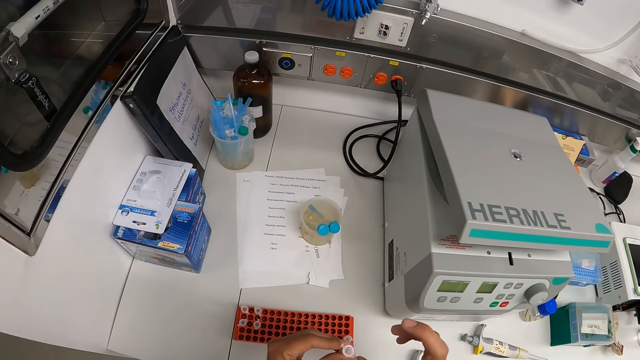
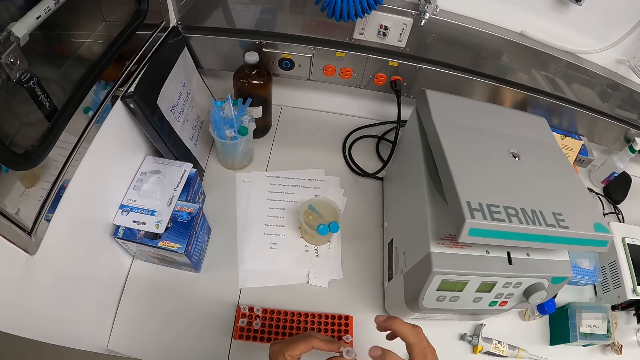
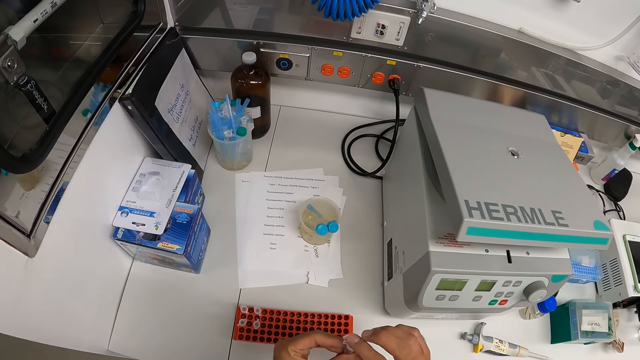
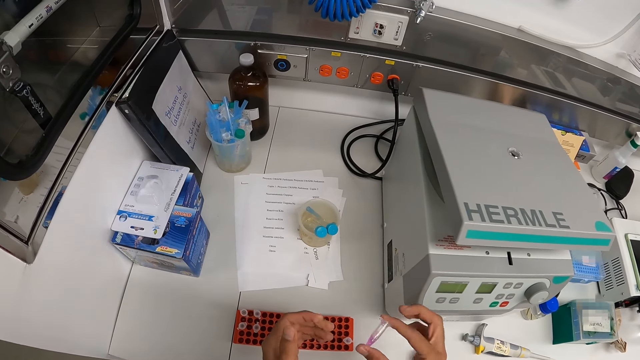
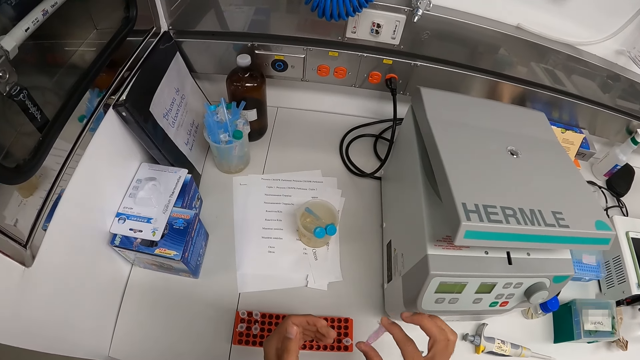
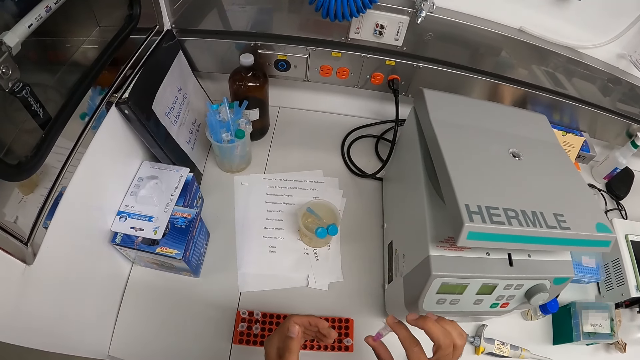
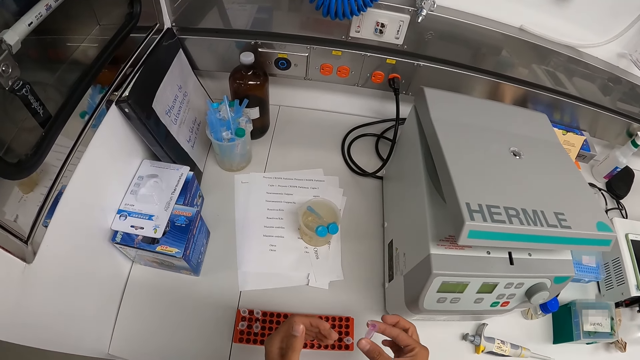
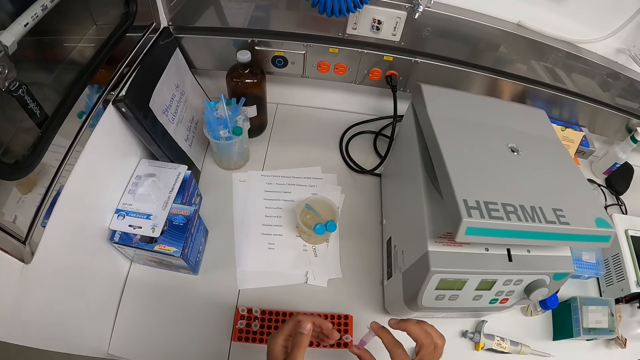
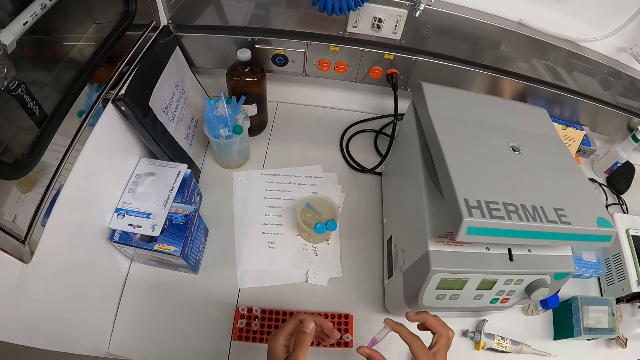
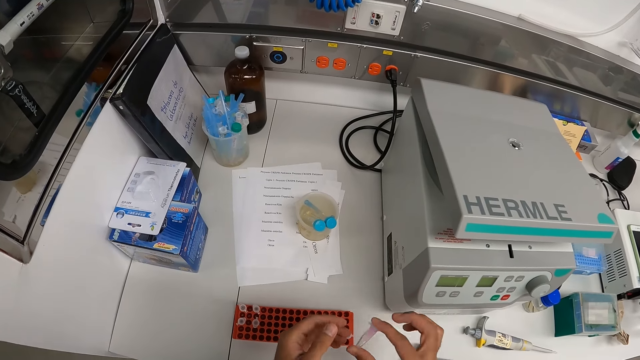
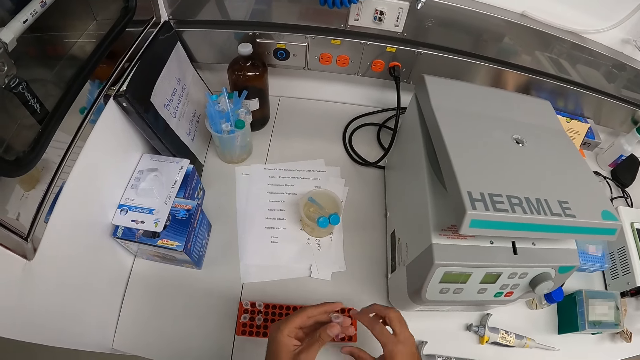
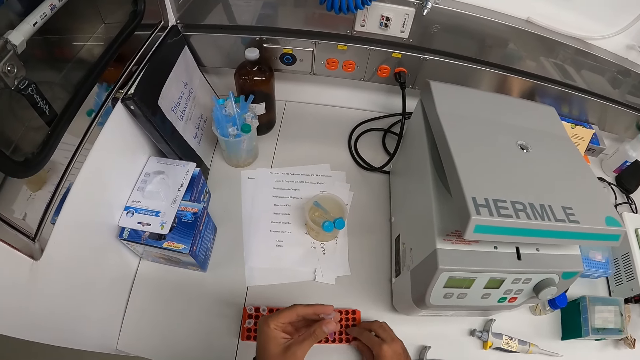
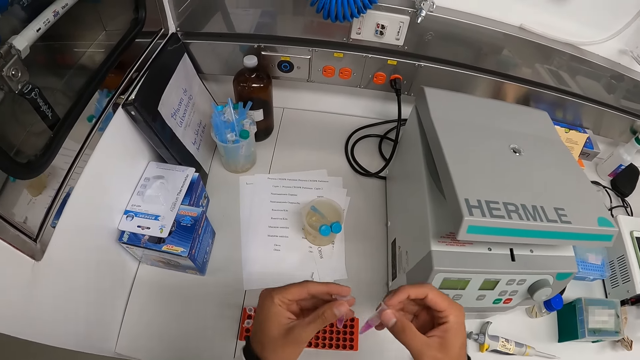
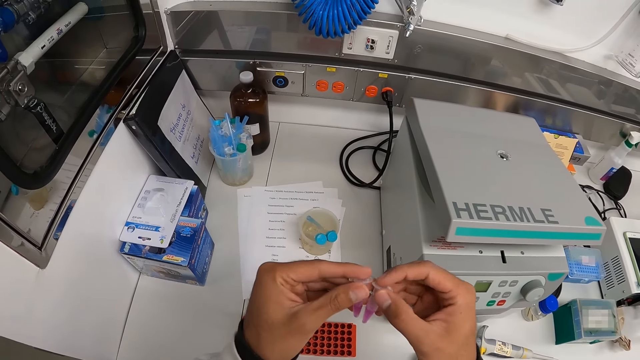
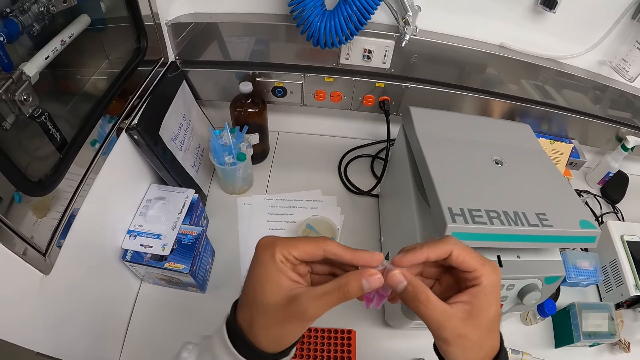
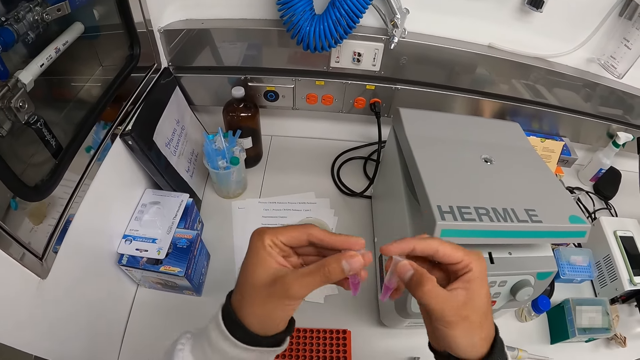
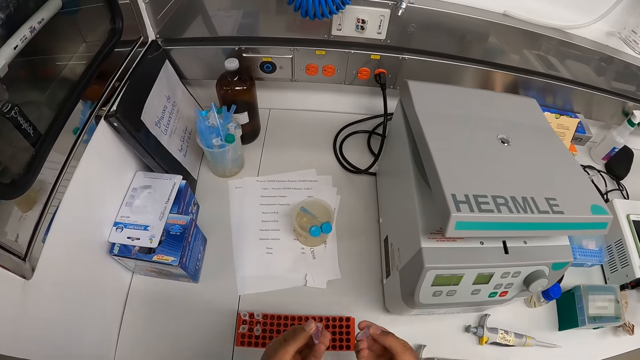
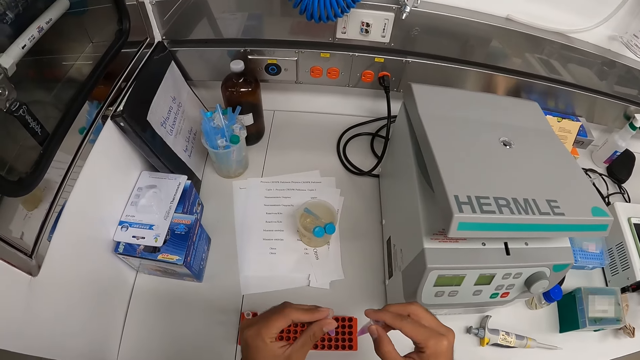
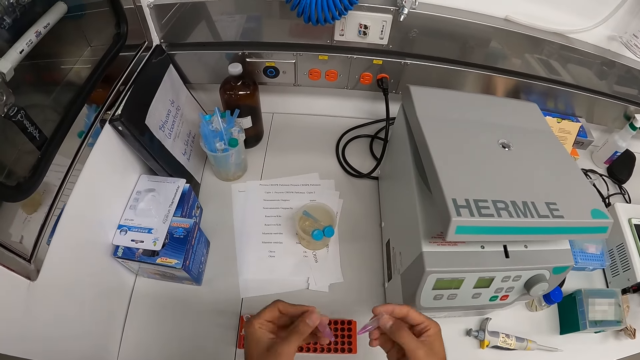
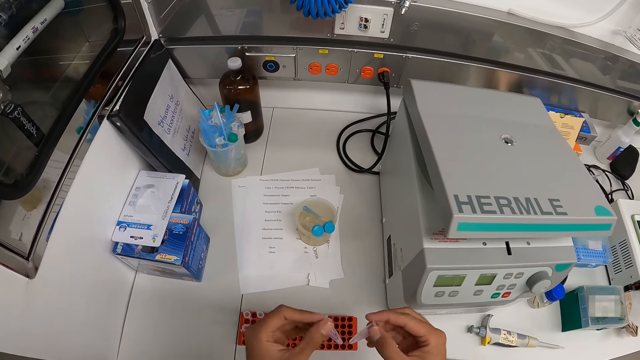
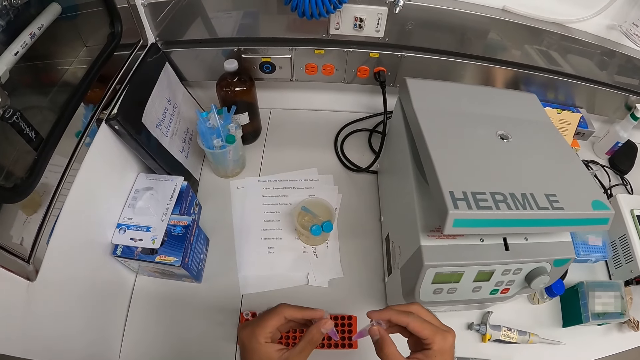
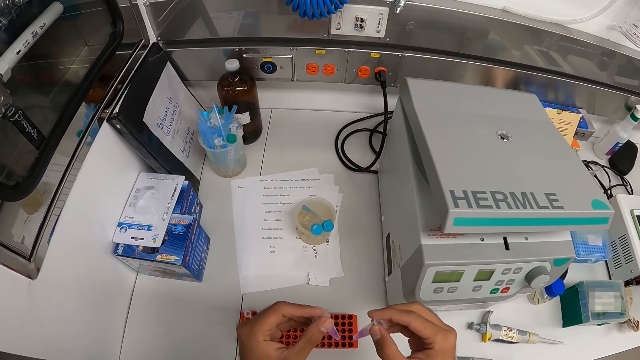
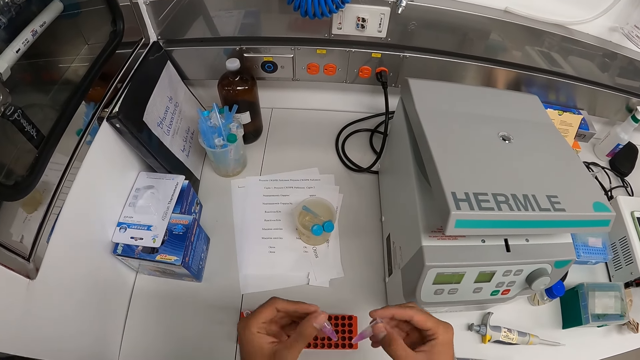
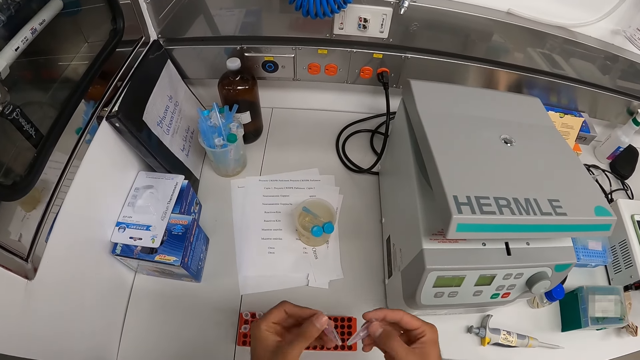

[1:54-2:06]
The camera wearer passes the test tube in his left hand to his right hand. He shakes the test tube in his right hand. He passes the test tube in his right hand to his left hand. He picks the test tube from the rack on the workbench with his right hand. He looks at the samples. He shakes the test tube in his right hand. He shakes the test tube in his left hand.

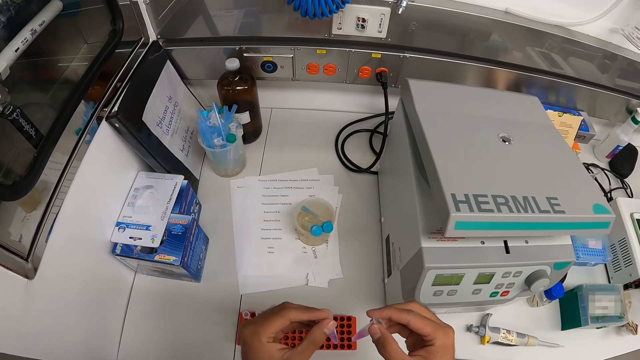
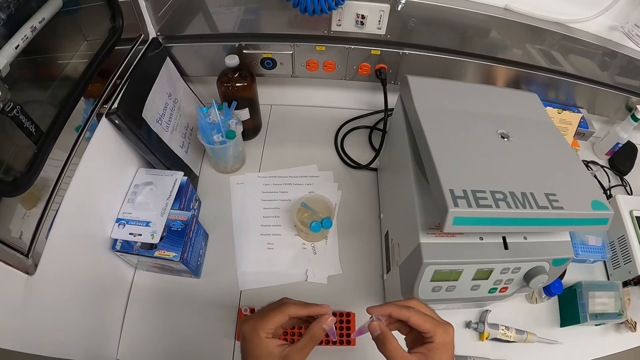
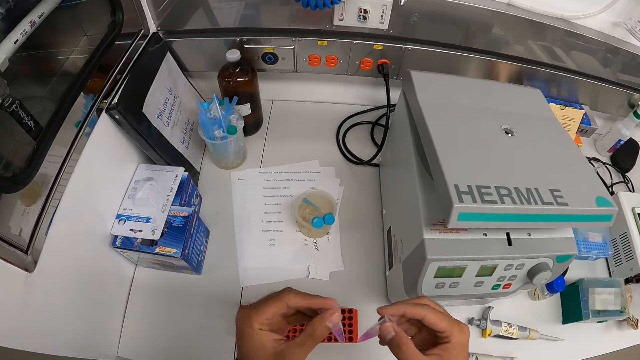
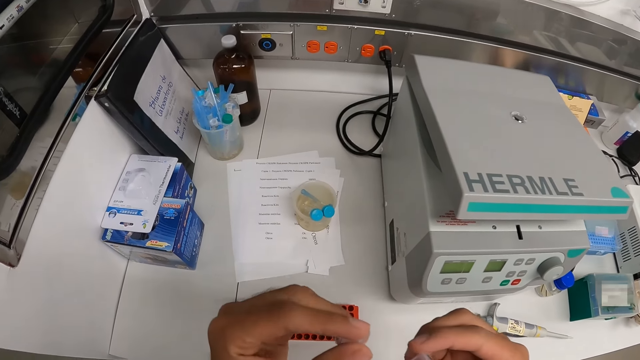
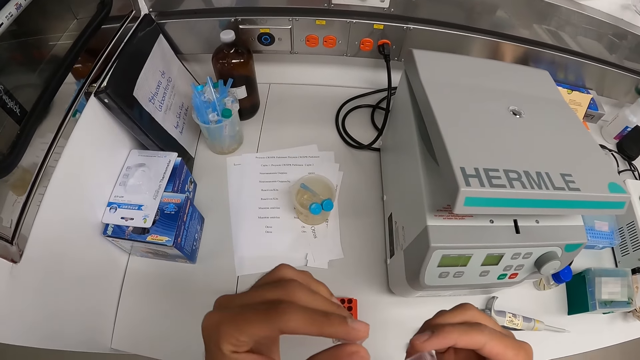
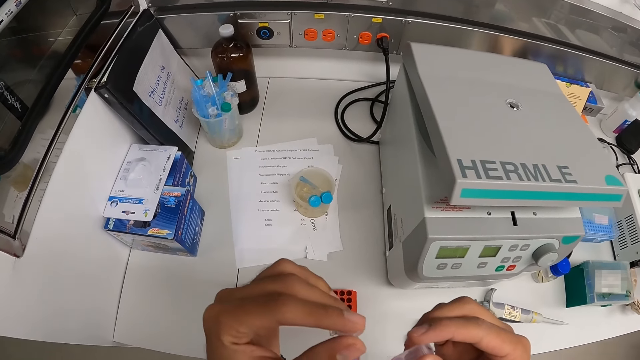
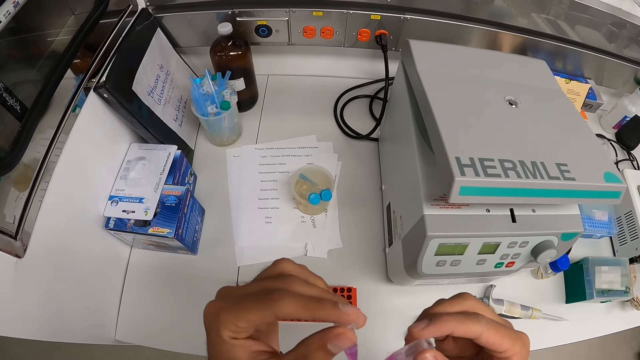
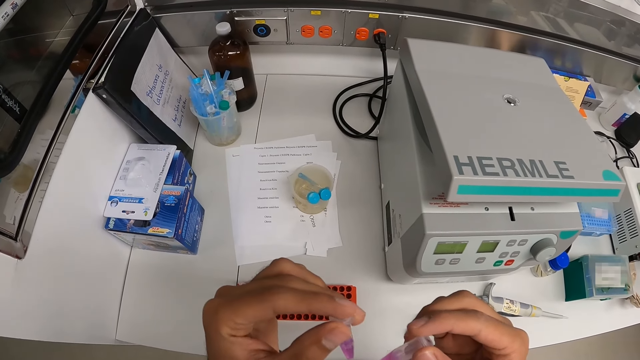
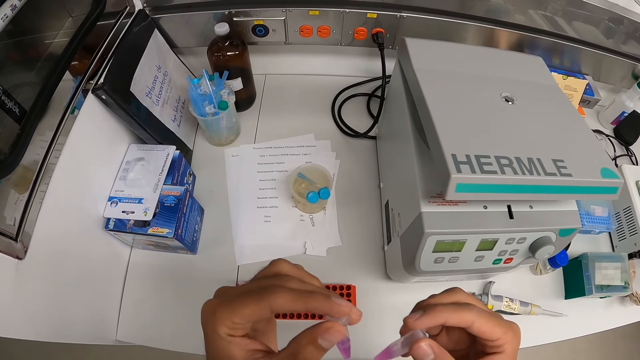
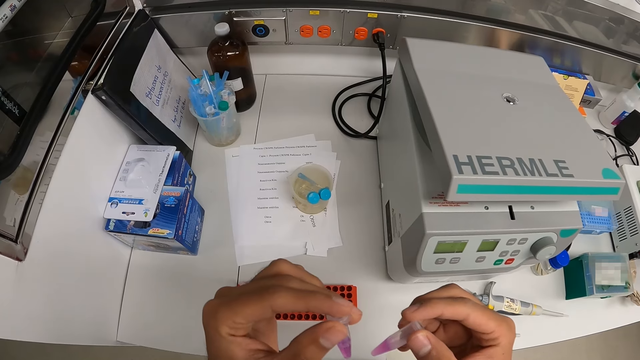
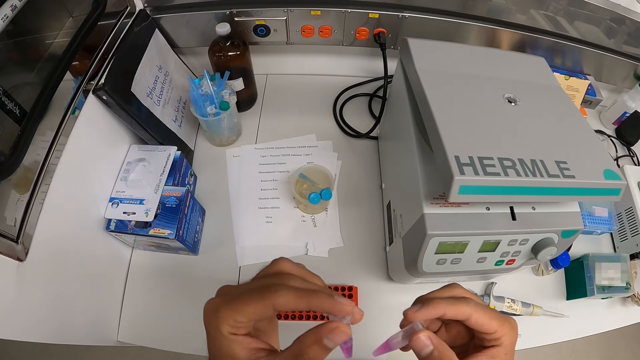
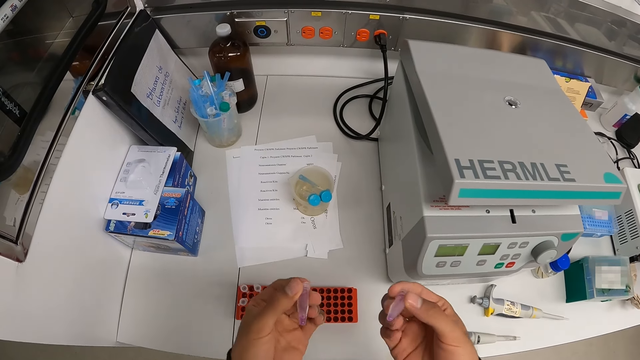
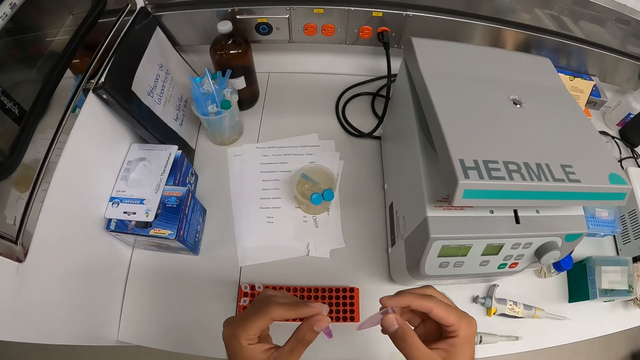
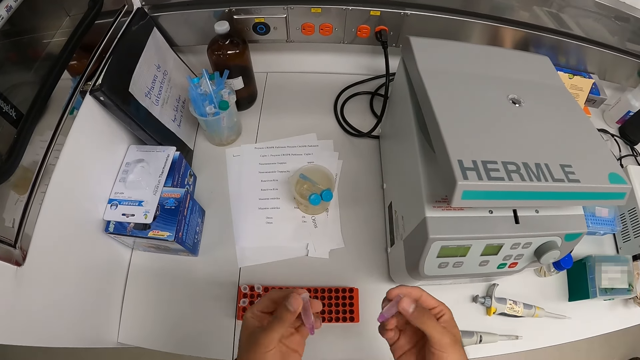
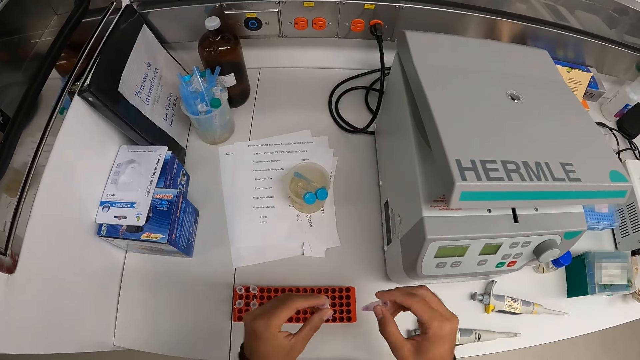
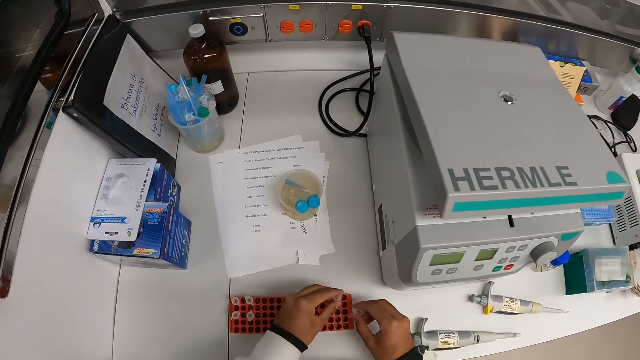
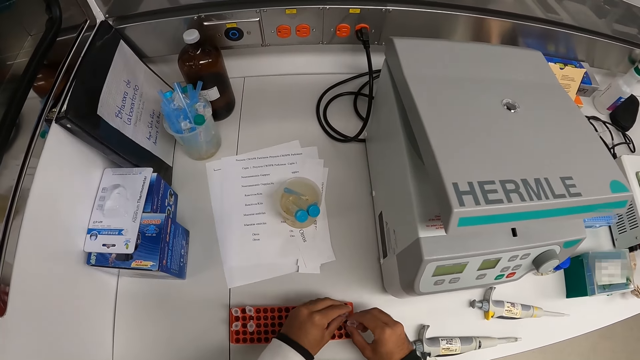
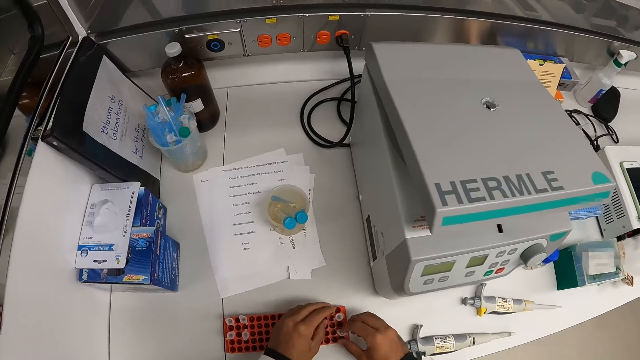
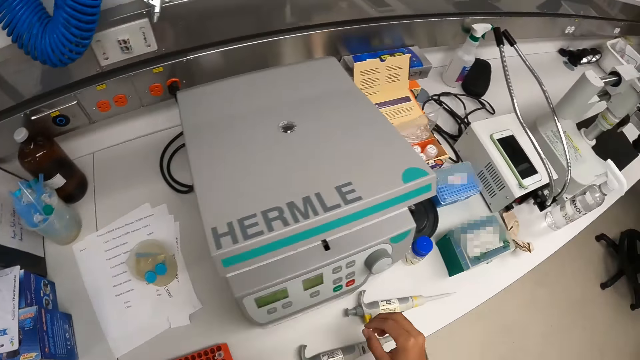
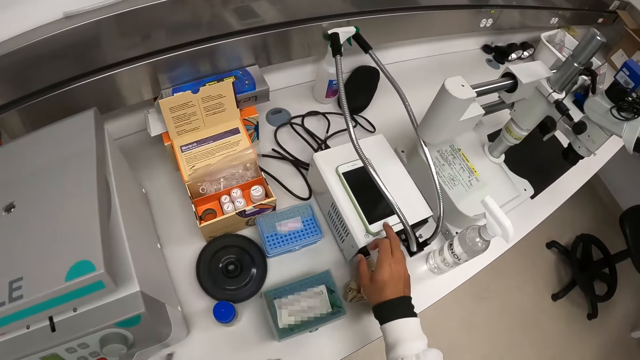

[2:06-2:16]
The camera wearer mixes the liquid in the tube. He drops the test tube in his left hand into the rack on the workbench. He drops the test tube in his right hand into the rack on the workbench. He scrolls the phone.
